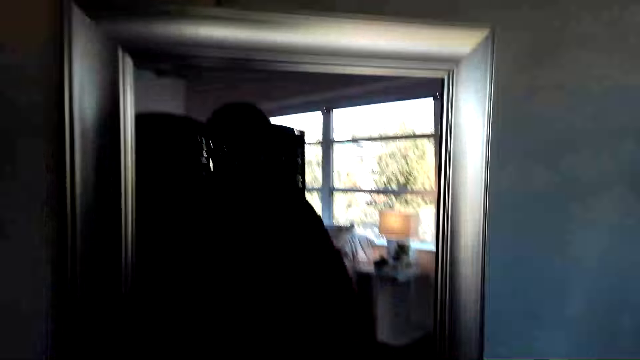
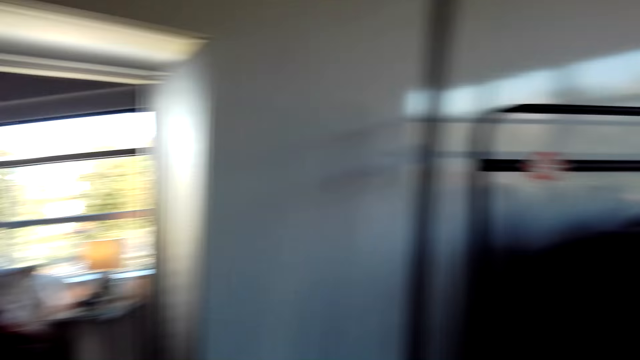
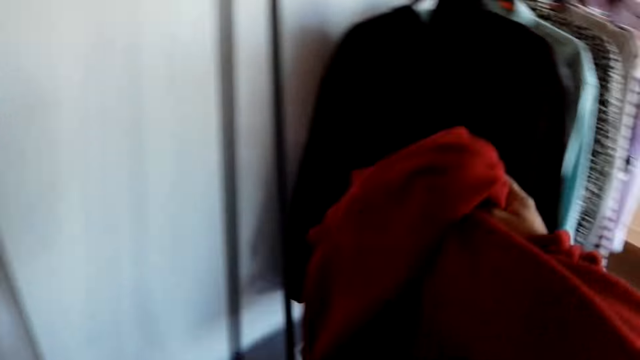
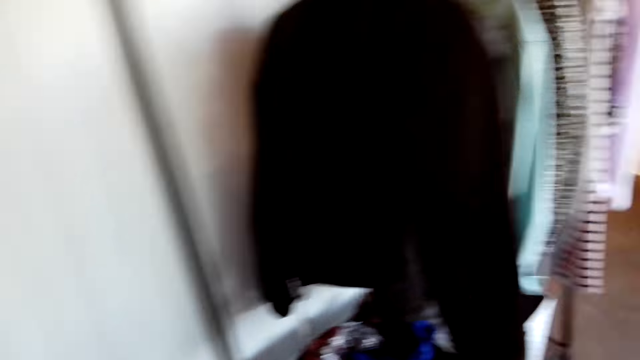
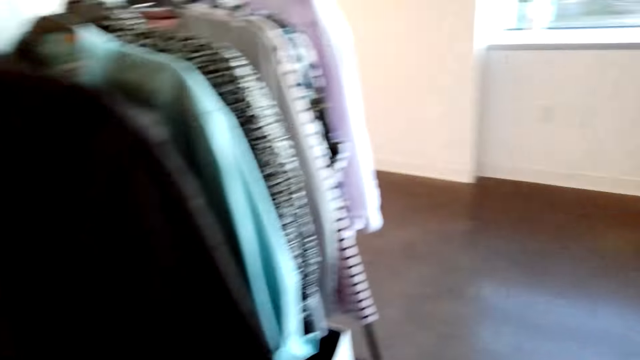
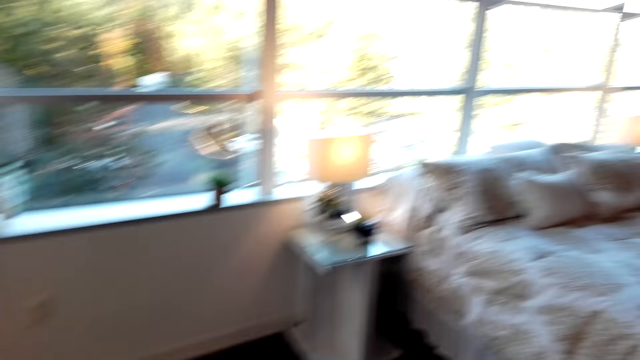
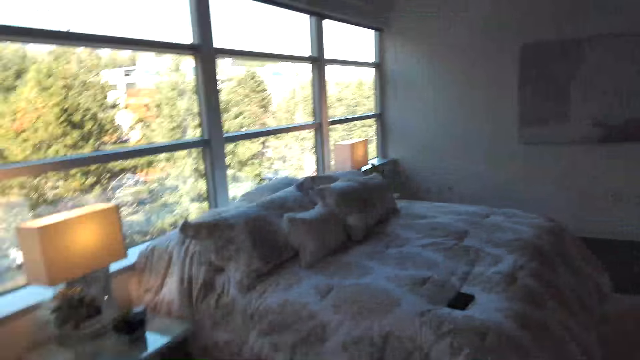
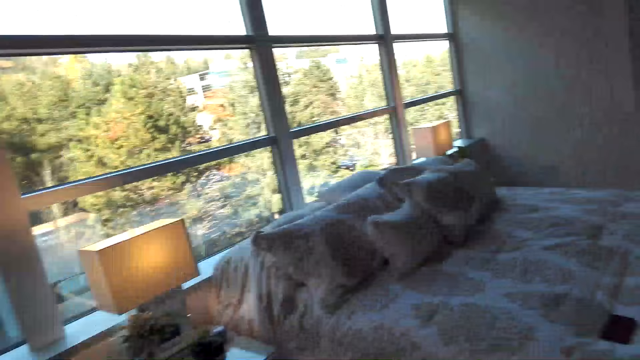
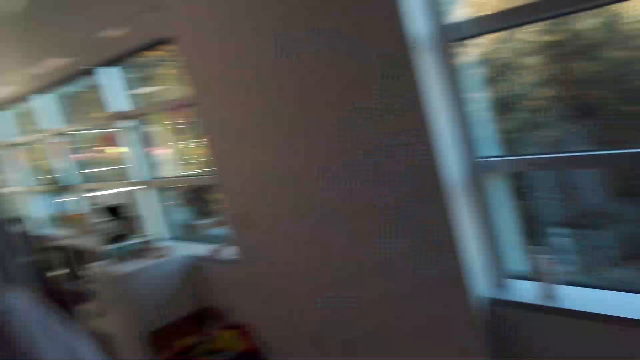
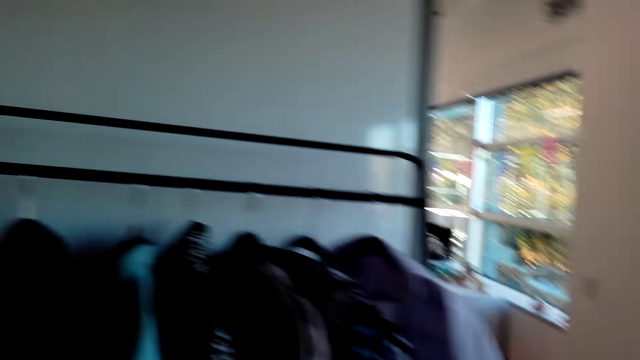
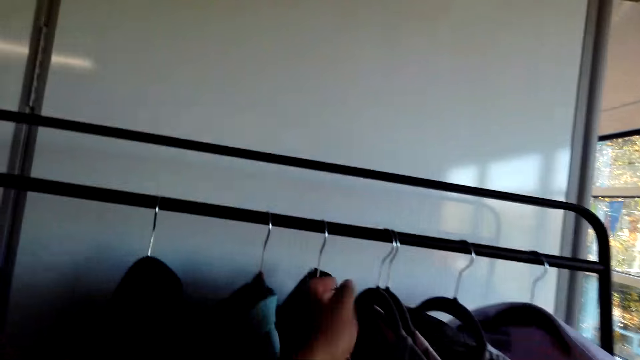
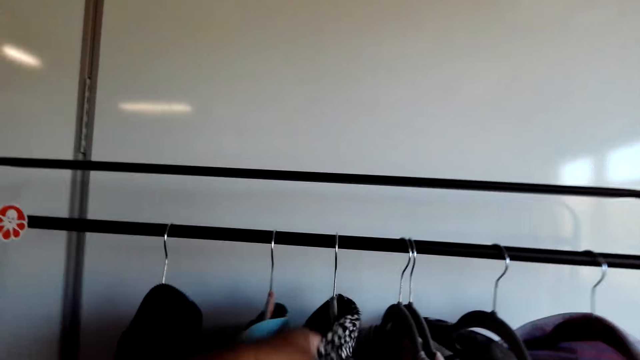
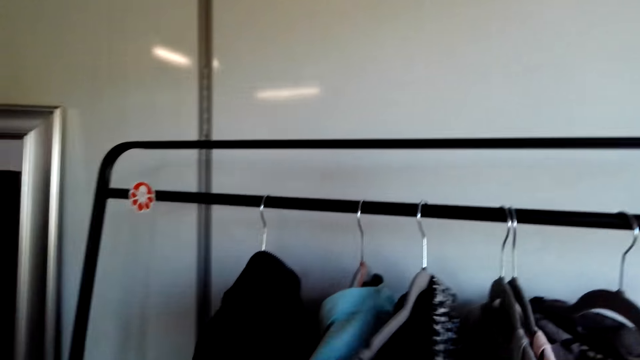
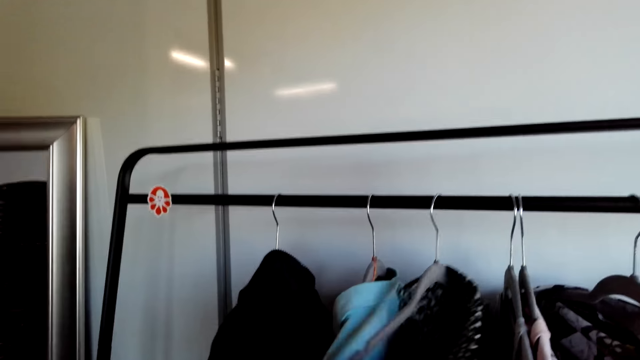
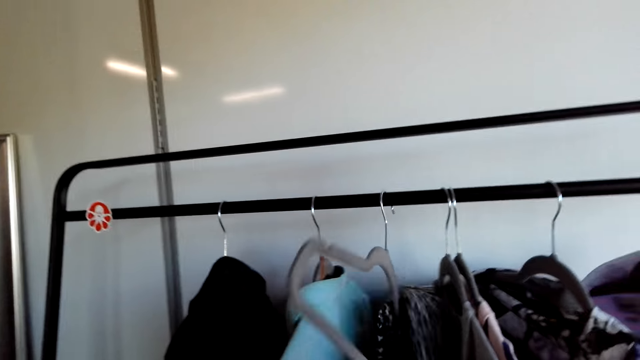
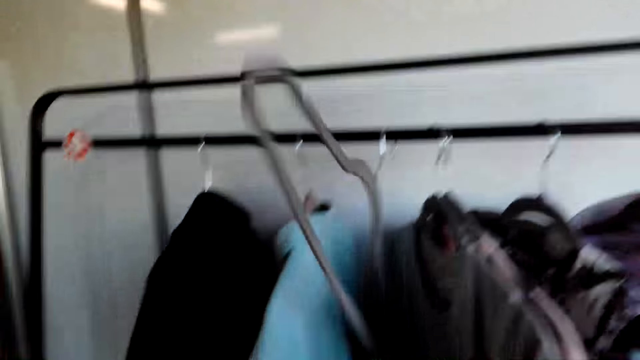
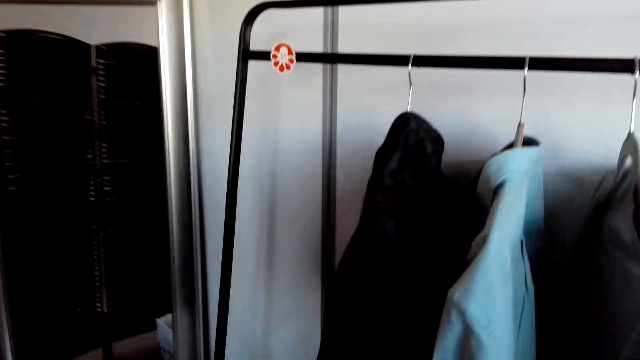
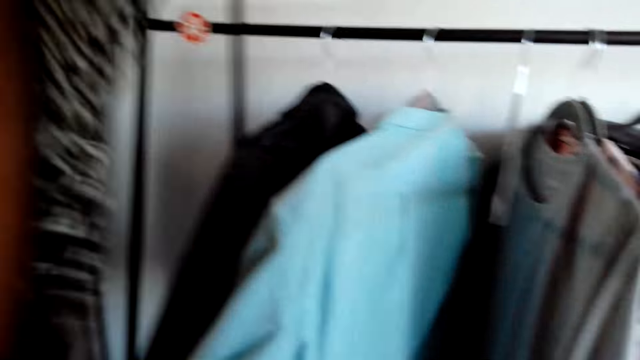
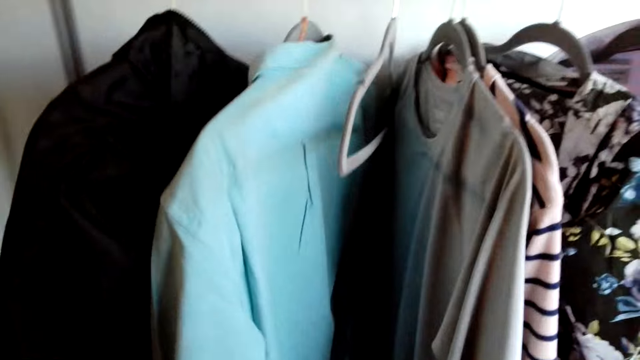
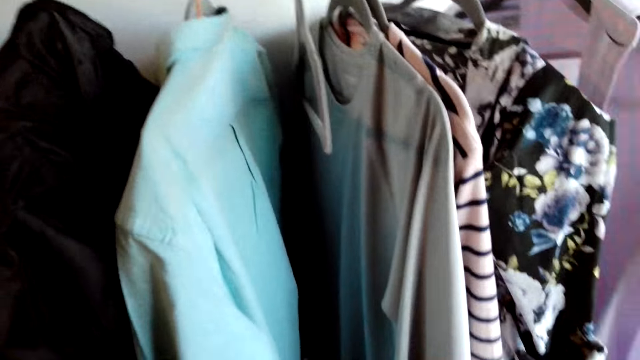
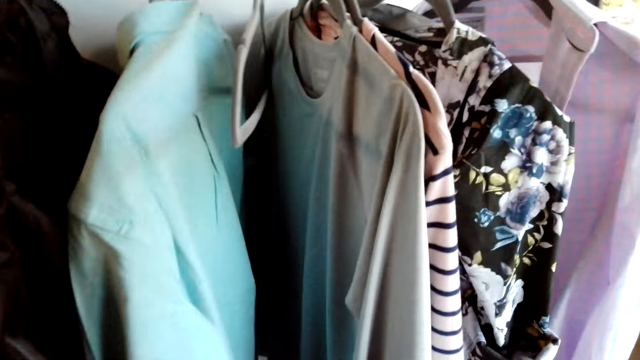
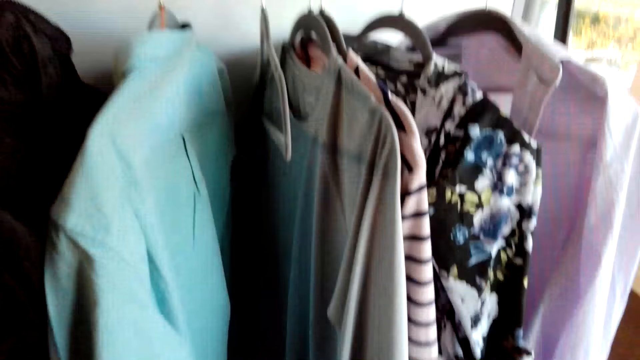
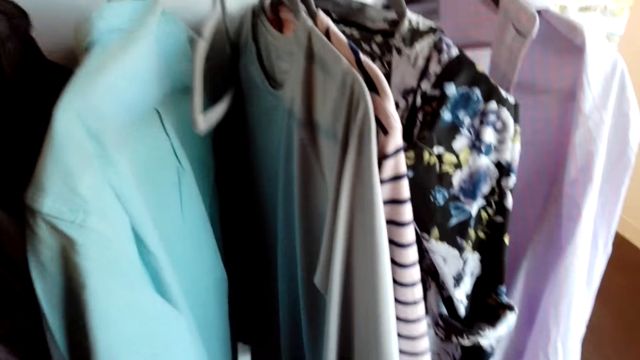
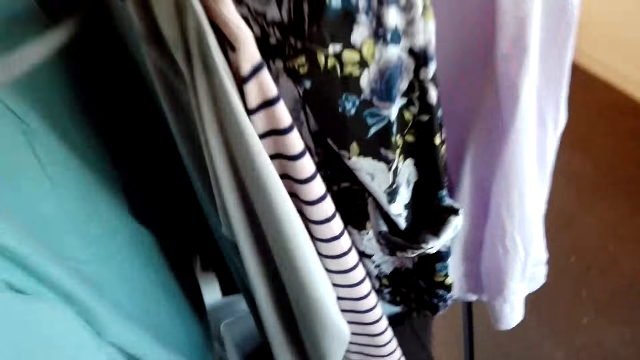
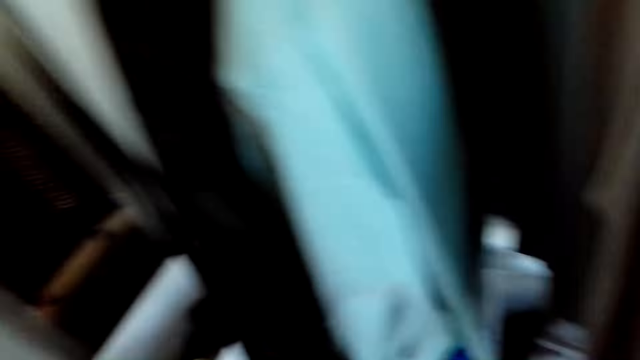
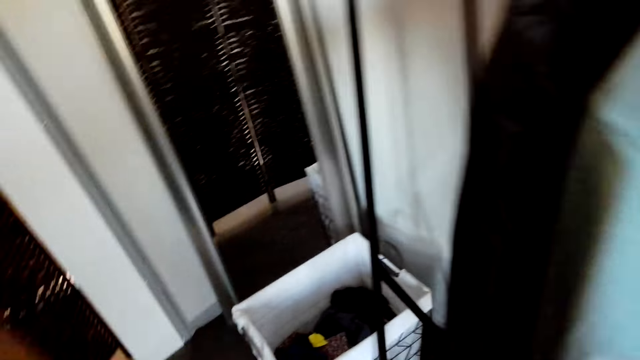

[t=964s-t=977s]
A man looks at the mirror. The camera wearer walks around. They remove a cloth from a hanger. They look around.

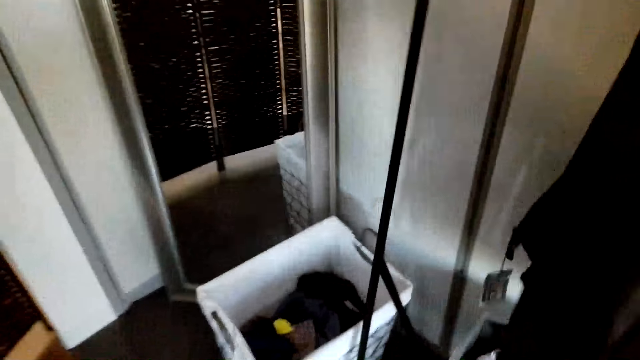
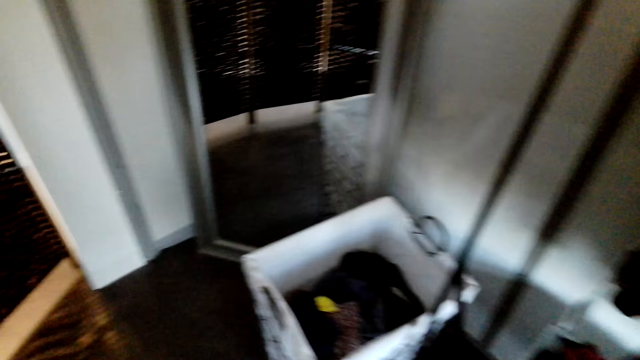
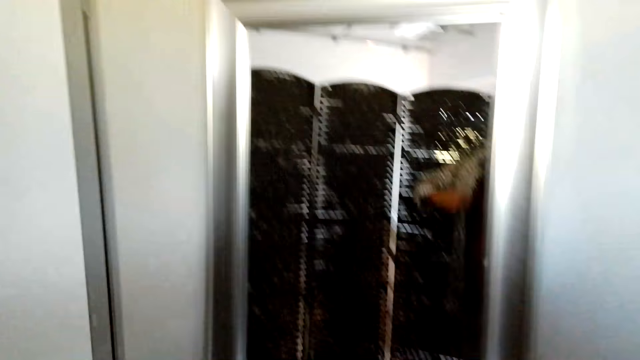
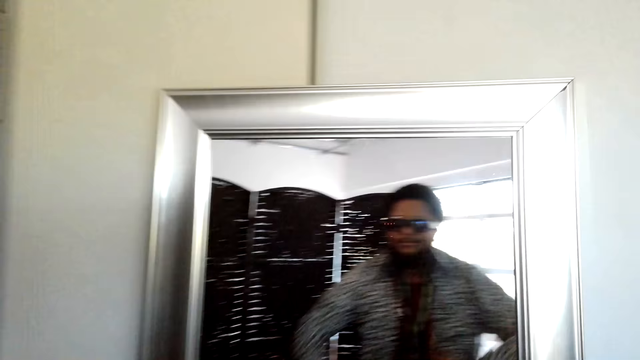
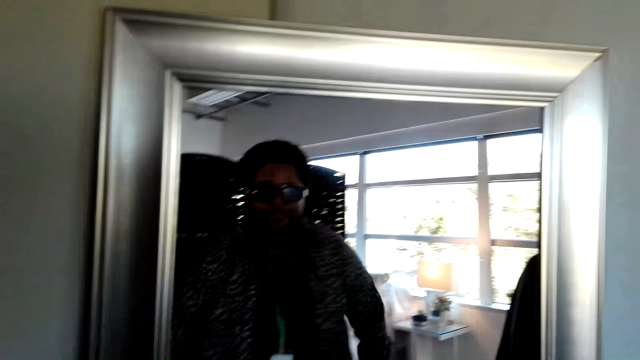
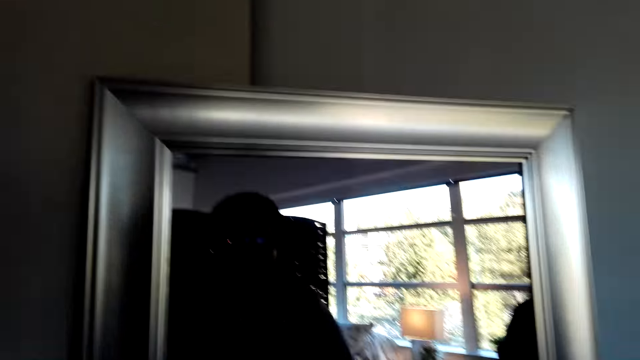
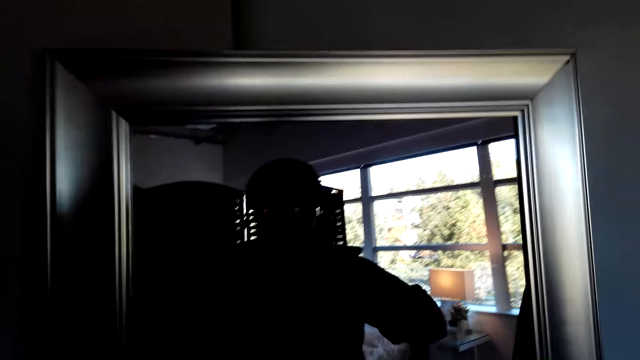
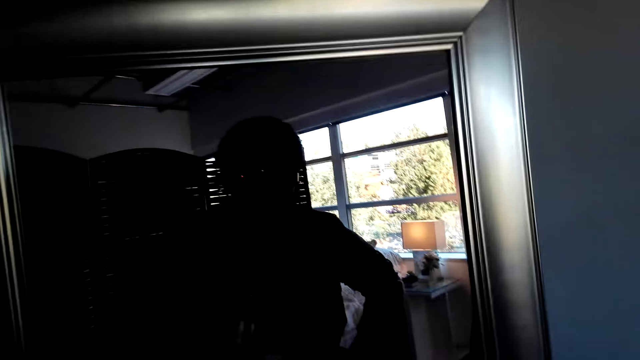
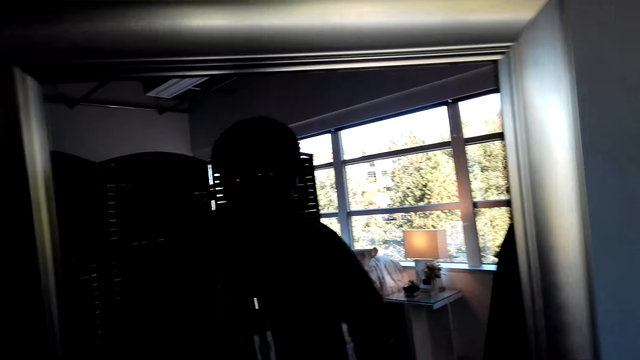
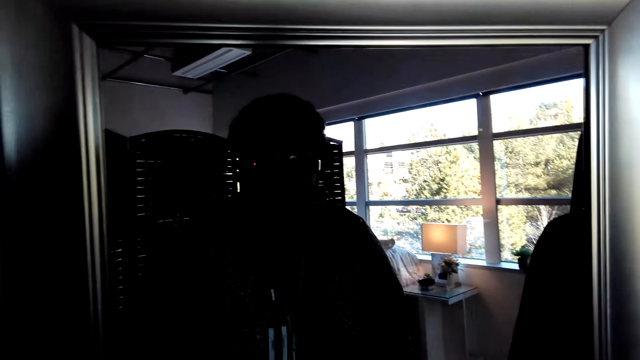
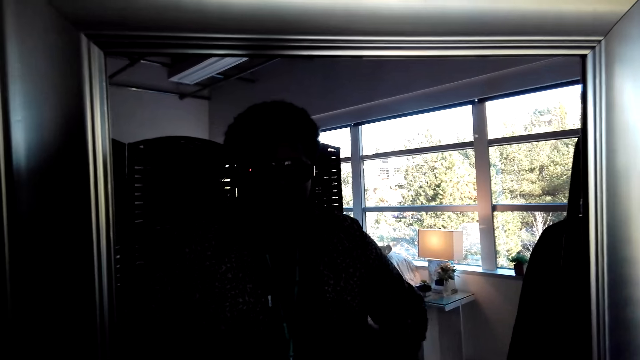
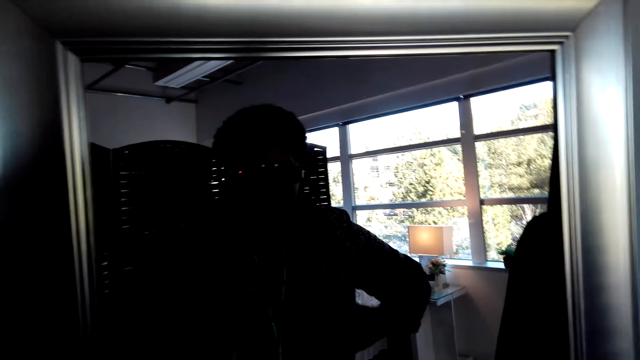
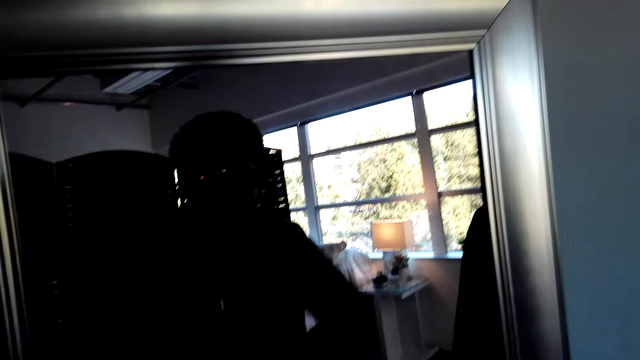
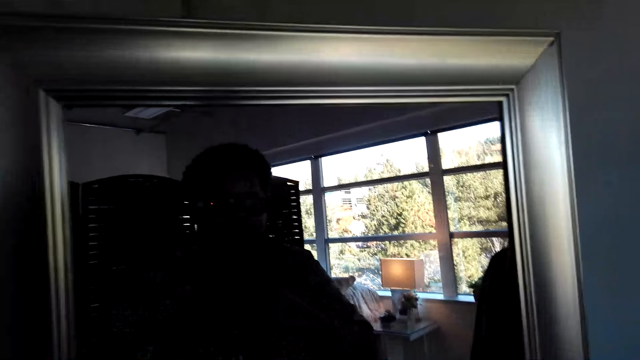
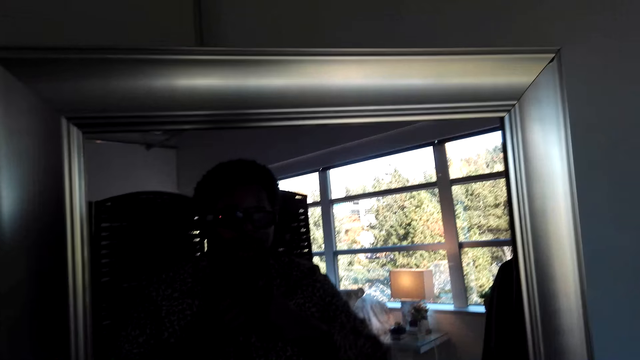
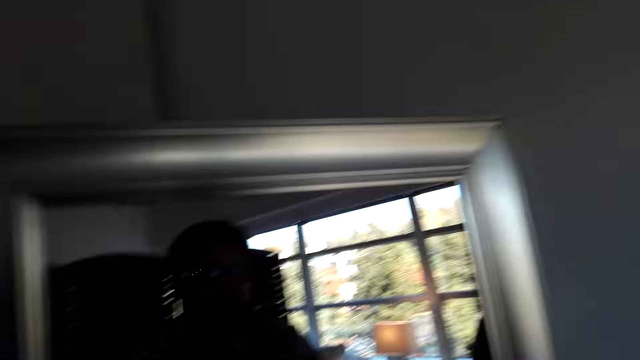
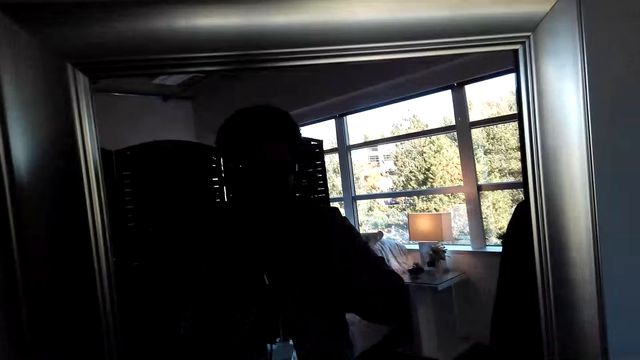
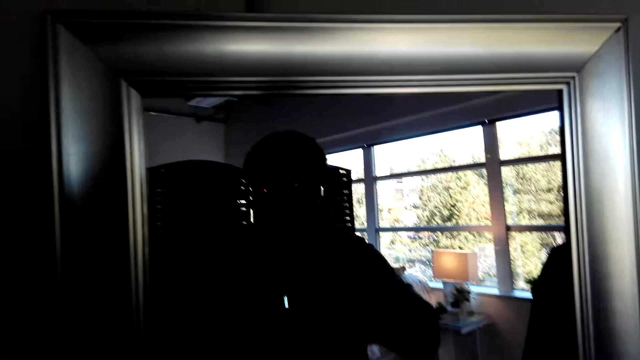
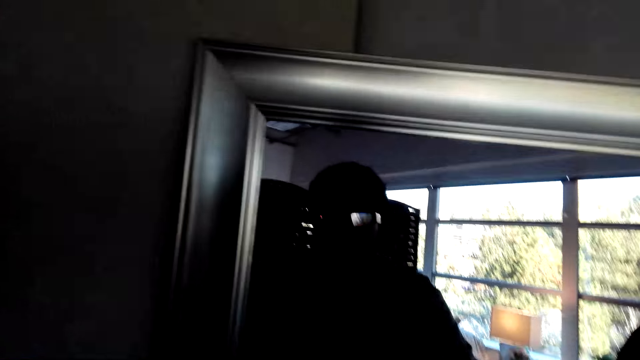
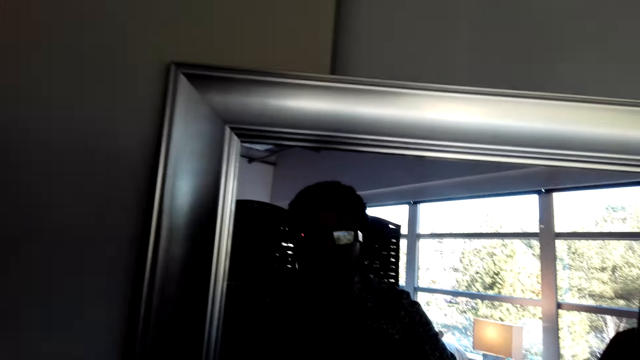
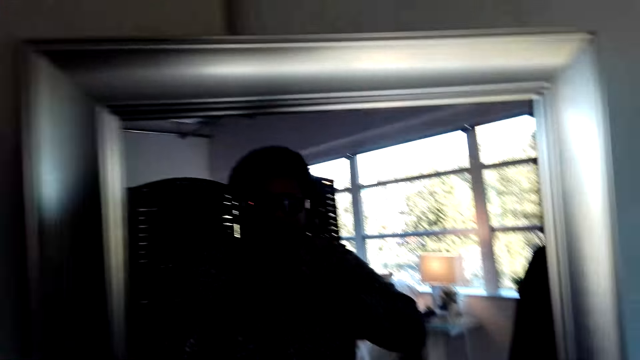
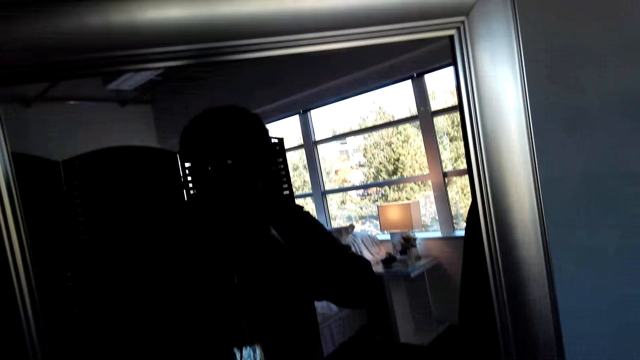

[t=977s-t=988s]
The camera wearer looks at the mirror.
